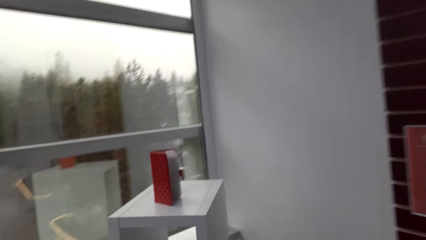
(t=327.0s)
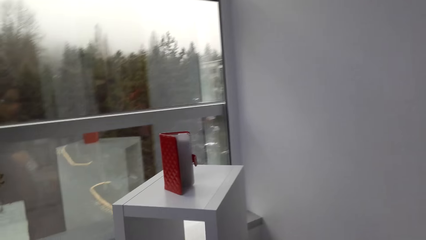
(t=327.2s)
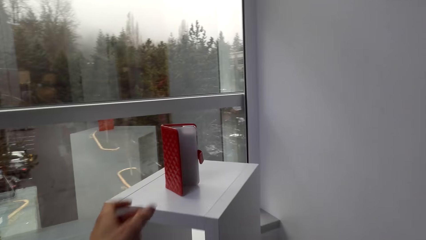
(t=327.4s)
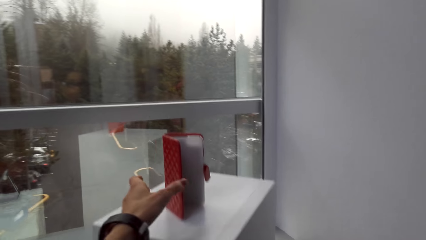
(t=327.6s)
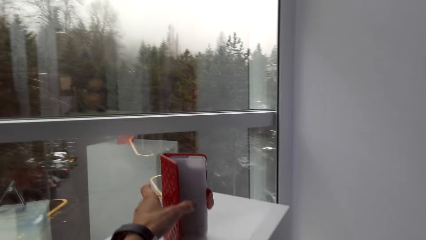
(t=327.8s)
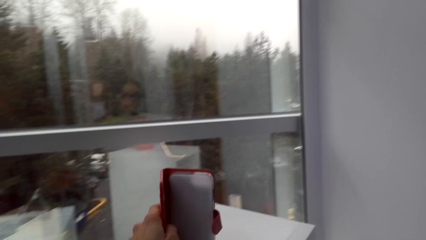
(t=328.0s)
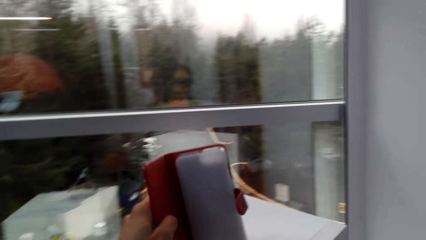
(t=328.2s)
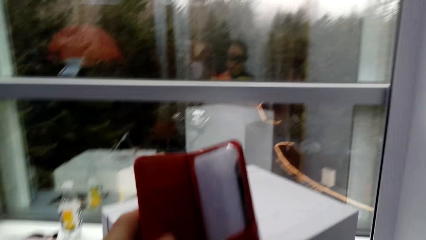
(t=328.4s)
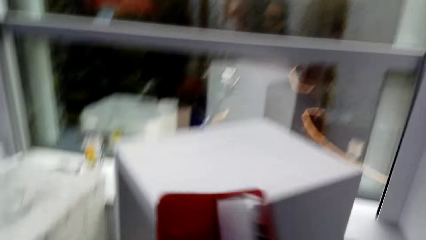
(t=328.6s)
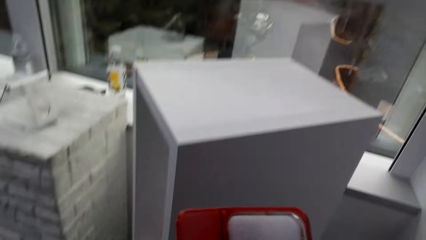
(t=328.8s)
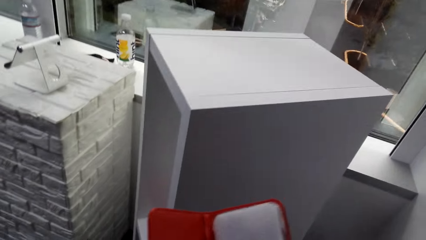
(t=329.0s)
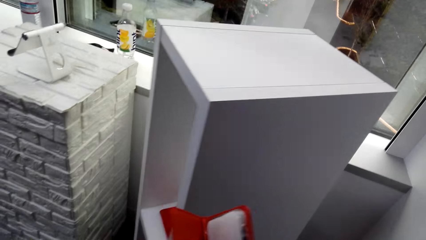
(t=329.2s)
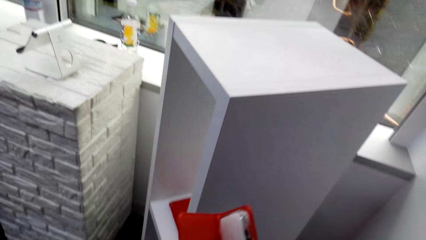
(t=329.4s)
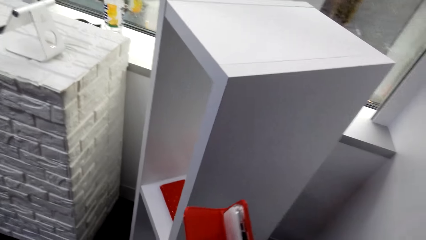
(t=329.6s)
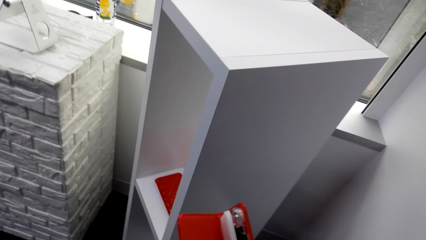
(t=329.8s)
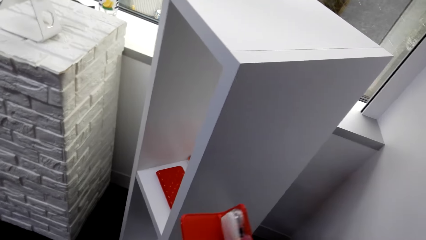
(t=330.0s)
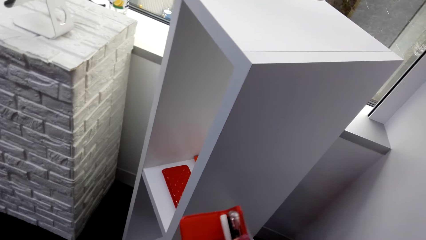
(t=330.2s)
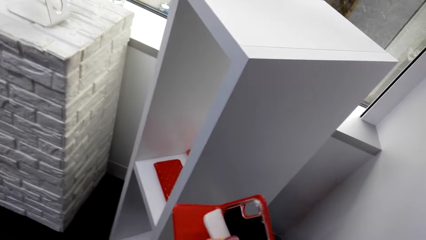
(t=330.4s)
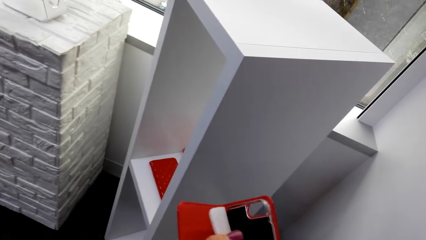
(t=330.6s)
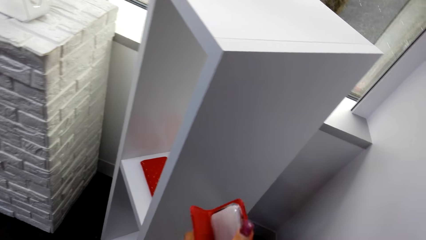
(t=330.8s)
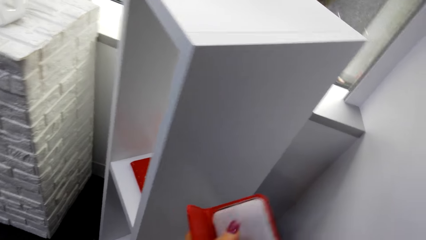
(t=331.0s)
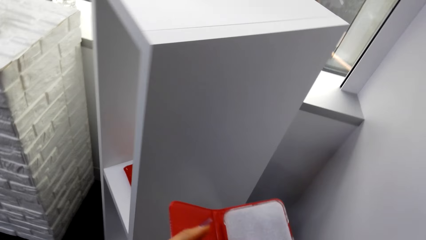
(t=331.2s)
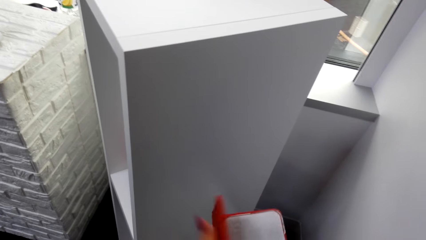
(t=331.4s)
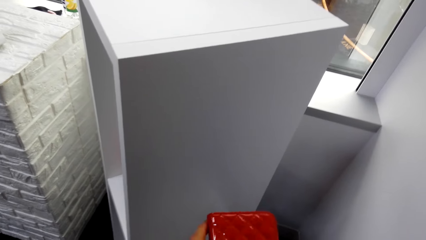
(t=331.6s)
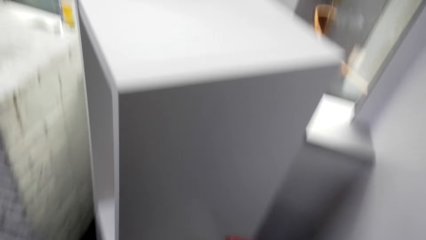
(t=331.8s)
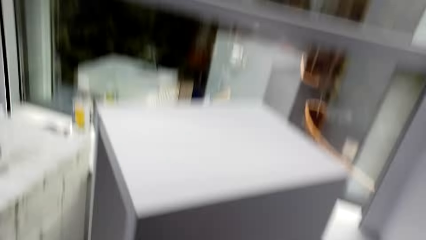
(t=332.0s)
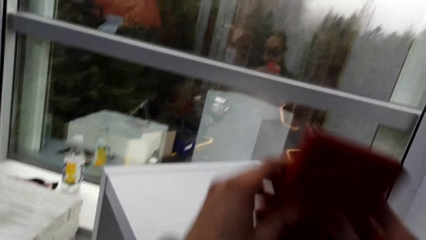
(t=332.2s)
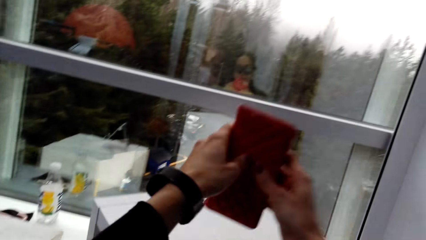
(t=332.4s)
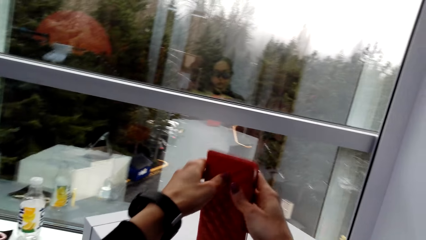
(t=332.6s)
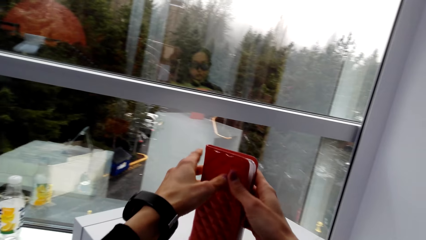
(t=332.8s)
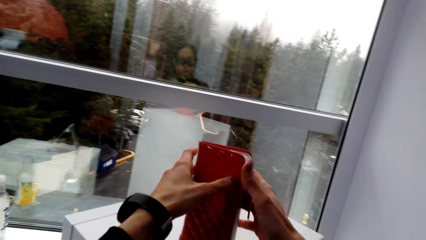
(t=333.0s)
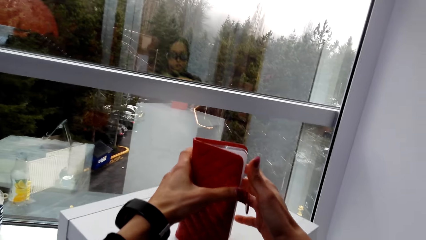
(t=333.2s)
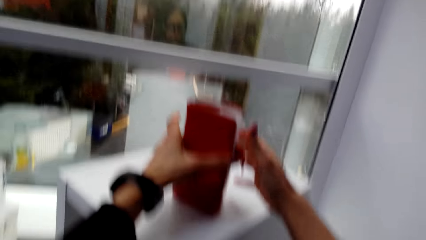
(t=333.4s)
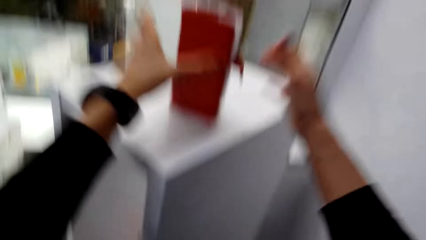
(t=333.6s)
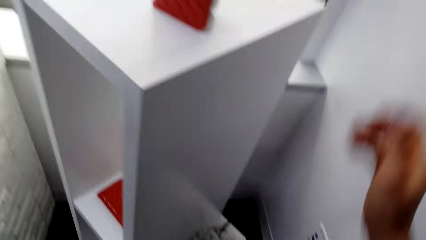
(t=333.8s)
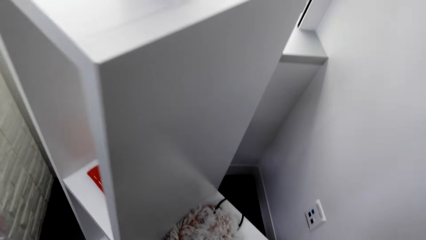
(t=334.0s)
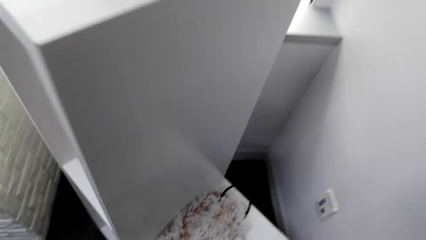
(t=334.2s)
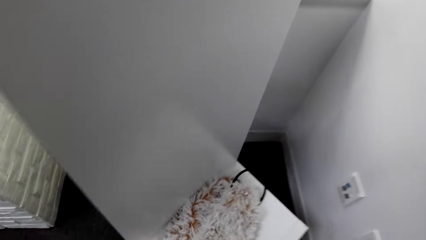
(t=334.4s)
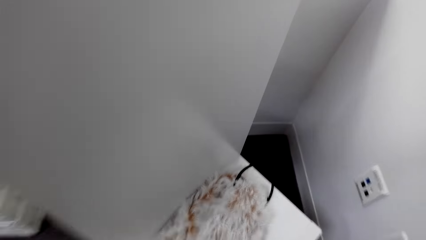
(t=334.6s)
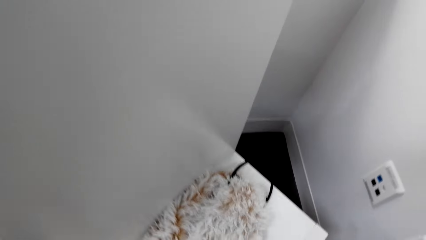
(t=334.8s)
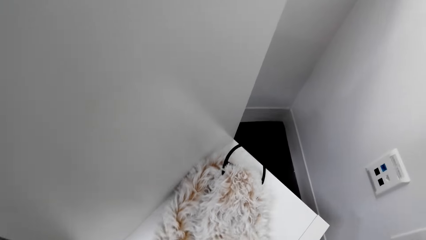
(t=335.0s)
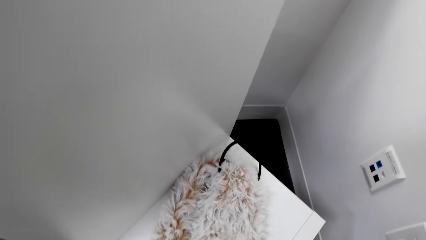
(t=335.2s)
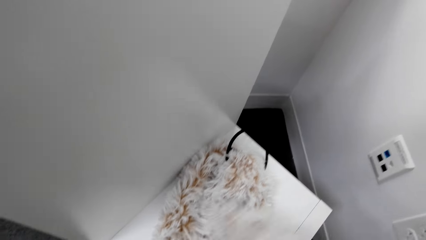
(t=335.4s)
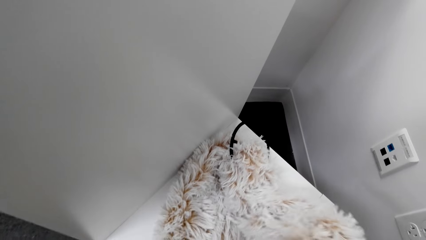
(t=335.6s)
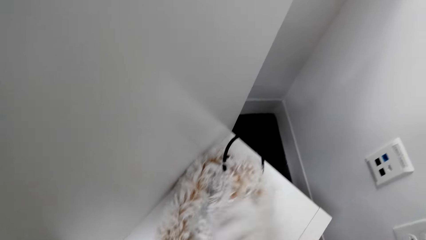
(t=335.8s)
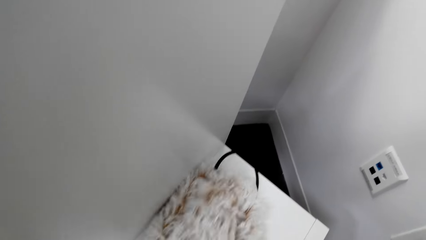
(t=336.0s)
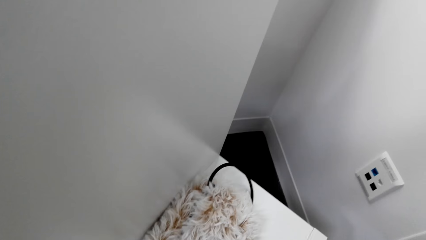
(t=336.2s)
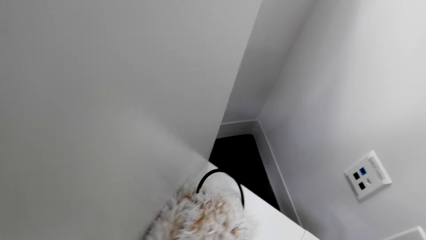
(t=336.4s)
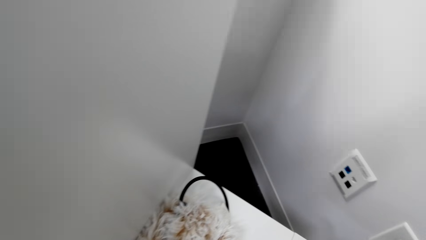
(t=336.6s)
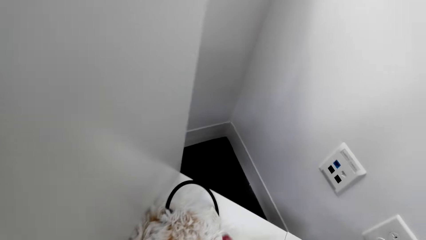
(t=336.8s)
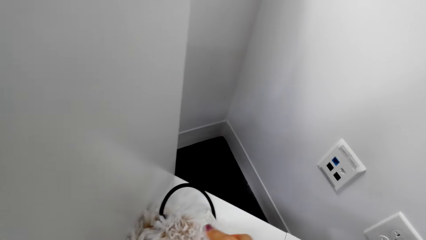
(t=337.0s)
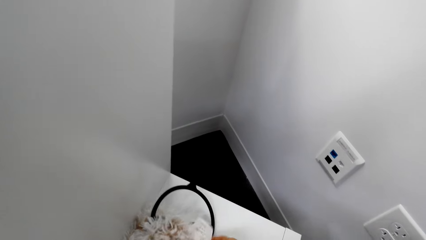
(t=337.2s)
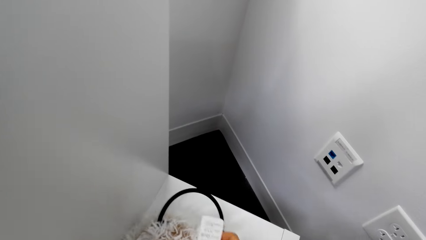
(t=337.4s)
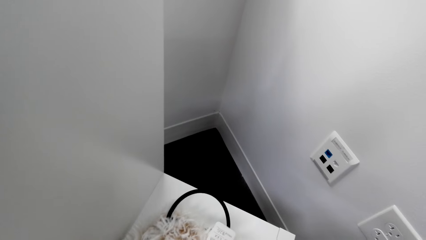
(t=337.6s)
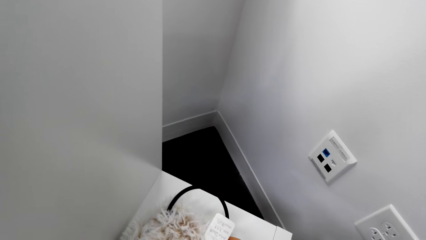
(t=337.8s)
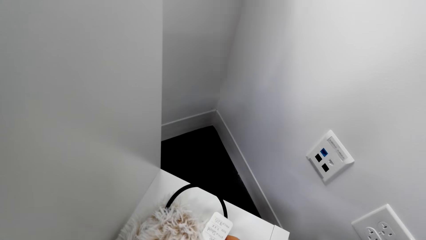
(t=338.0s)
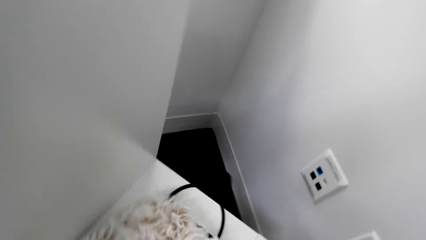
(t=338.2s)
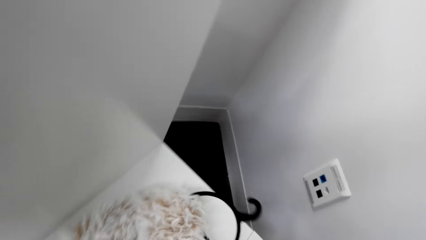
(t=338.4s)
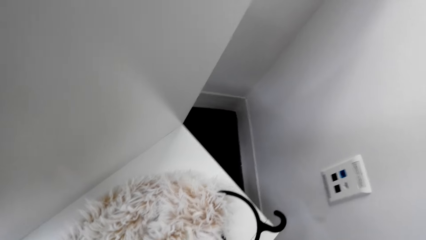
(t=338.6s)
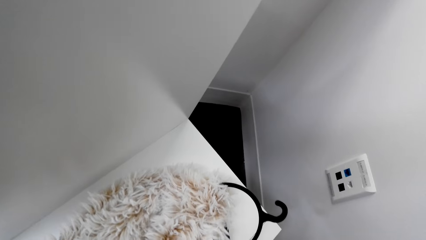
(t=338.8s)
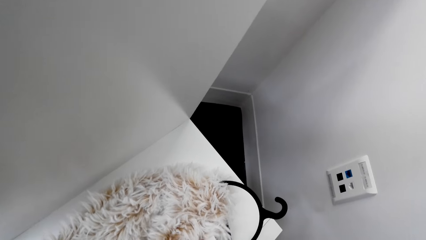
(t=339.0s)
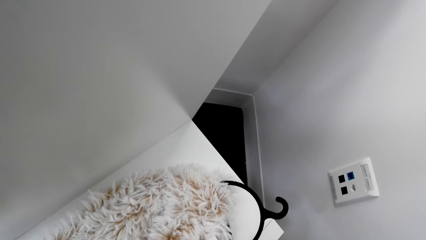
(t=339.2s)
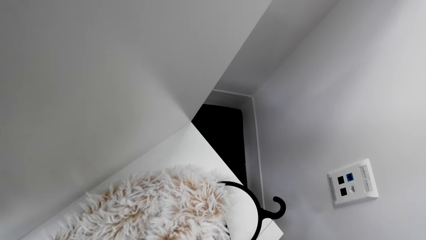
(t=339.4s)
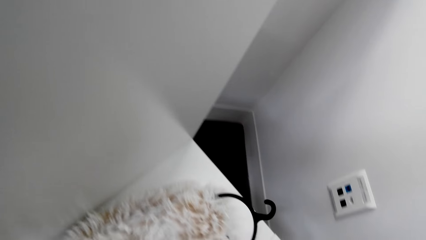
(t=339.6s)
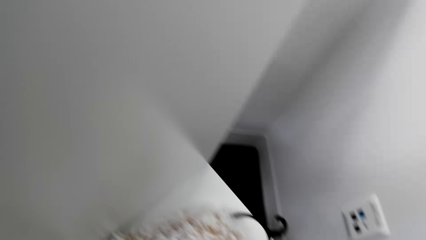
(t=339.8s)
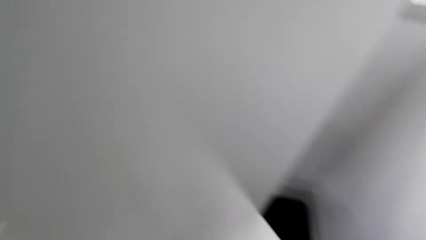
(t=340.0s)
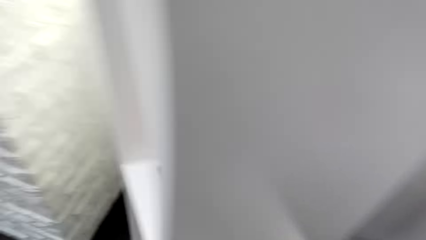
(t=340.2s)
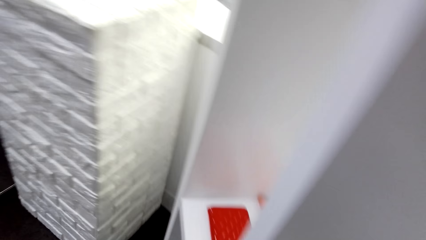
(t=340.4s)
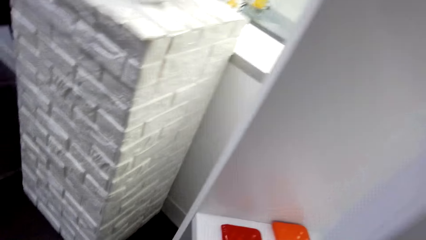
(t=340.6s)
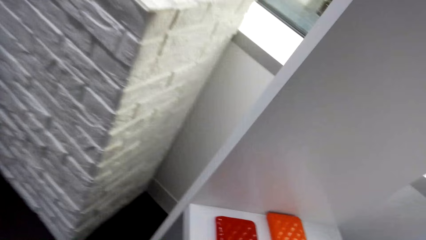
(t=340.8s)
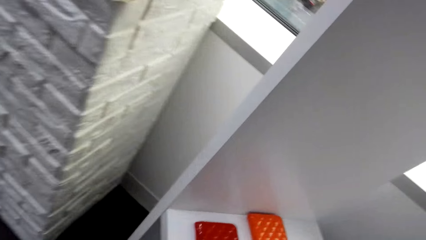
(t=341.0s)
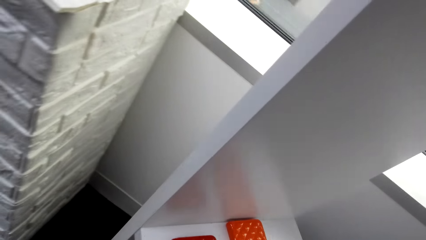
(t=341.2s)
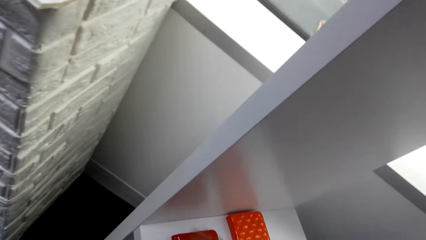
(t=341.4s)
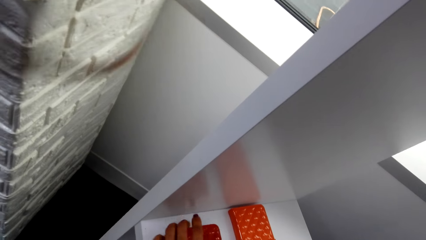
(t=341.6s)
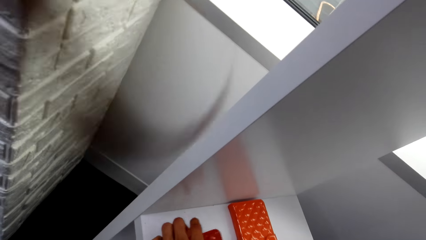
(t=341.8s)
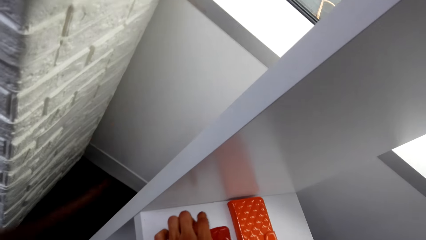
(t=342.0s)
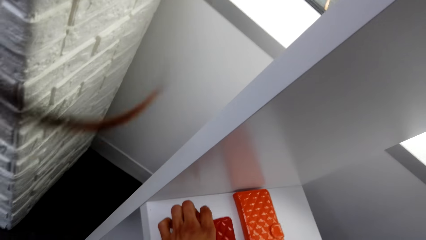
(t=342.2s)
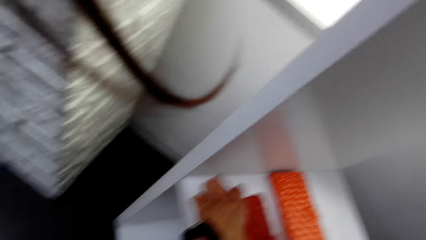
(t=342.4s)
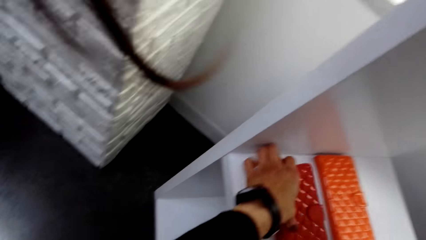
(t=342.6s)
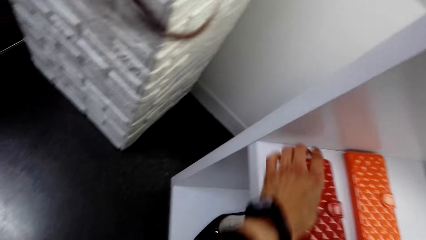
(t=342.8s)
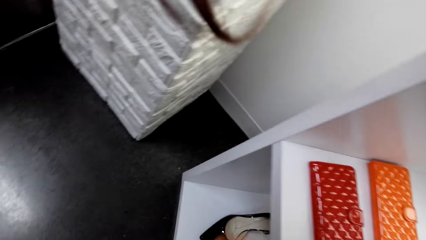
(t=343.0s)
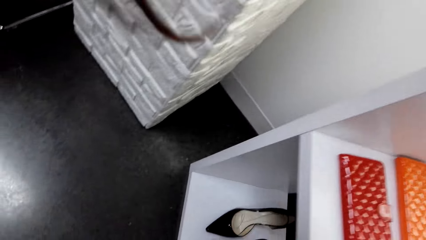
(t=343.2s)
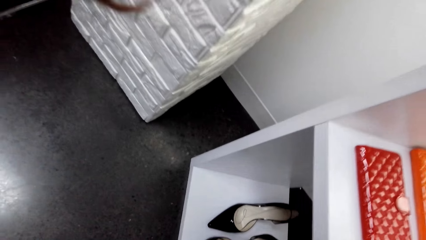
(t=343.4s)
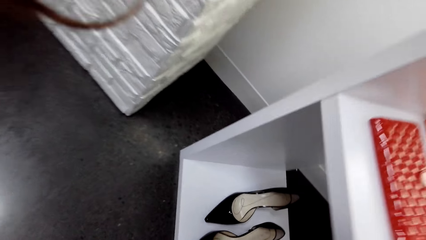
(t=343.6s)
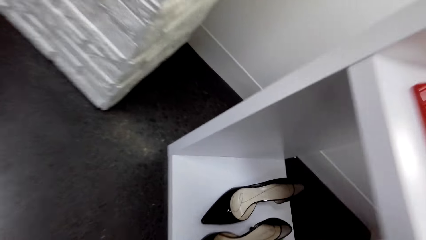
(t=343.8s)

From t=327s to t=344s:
The camera wearer picks the lady wallet or cell phone case from the display stand. They peruse the lady wallet. They put the cell phone case back down. They drop the cloth on the table. They peruse the lady wallet on the table. They look at the scarf. They touch the lady wallet.
